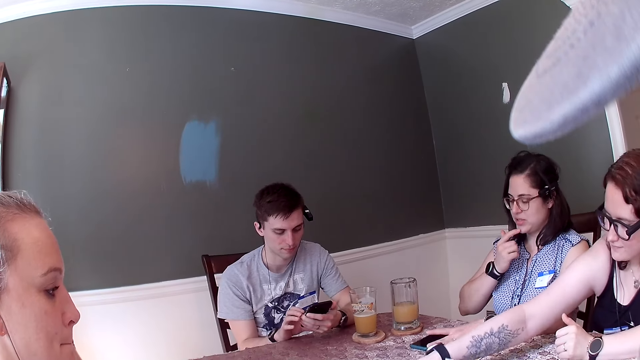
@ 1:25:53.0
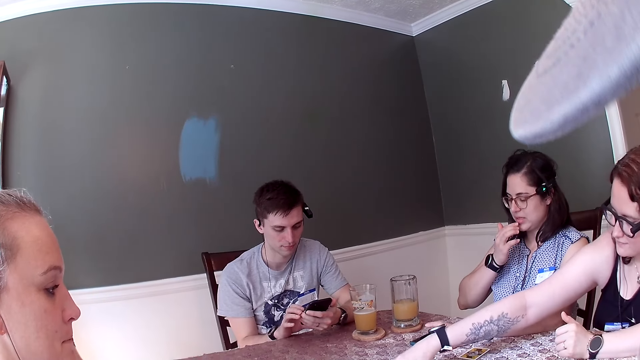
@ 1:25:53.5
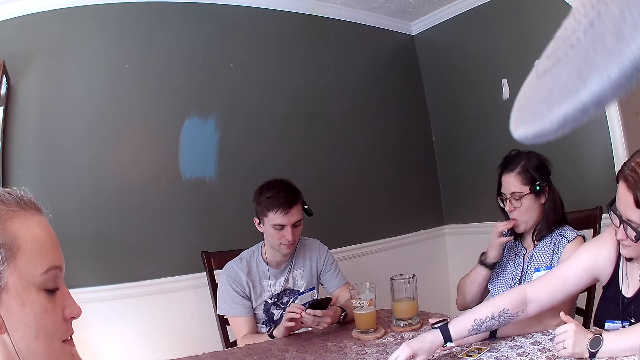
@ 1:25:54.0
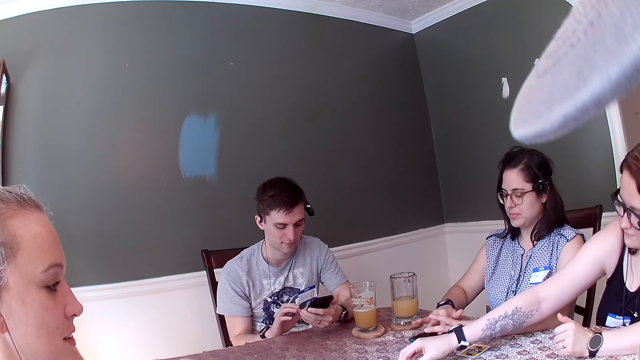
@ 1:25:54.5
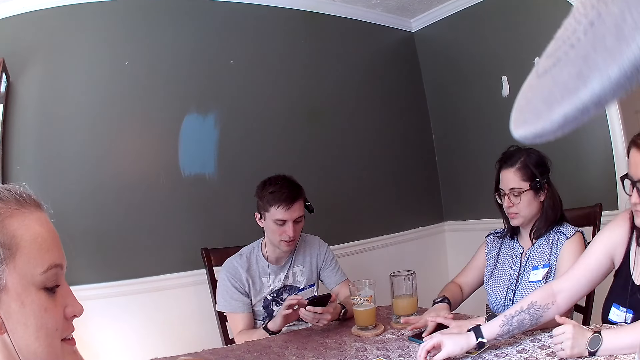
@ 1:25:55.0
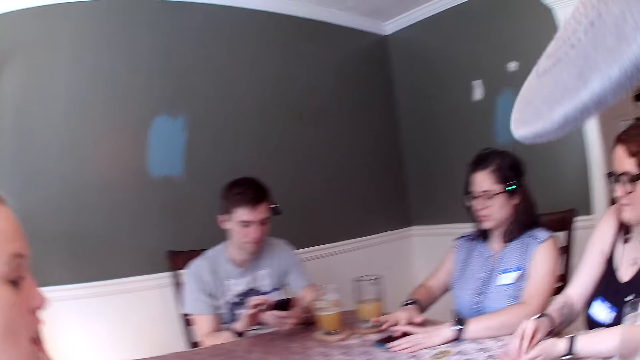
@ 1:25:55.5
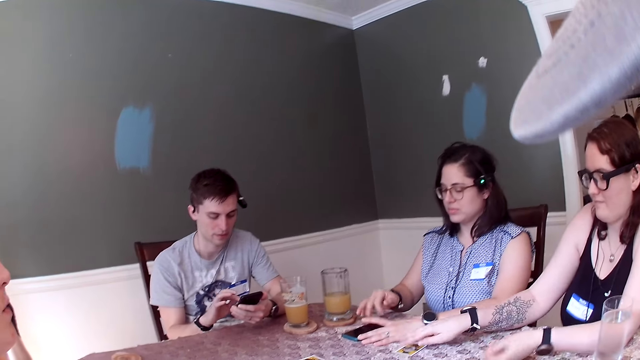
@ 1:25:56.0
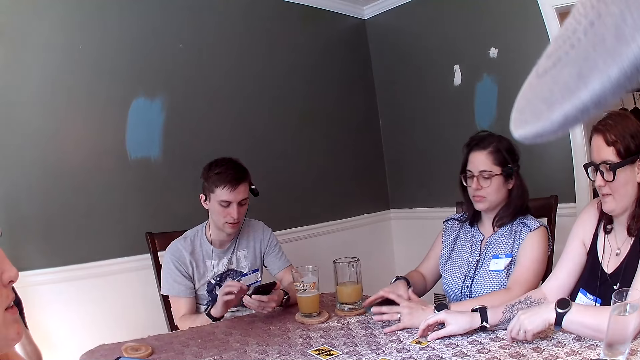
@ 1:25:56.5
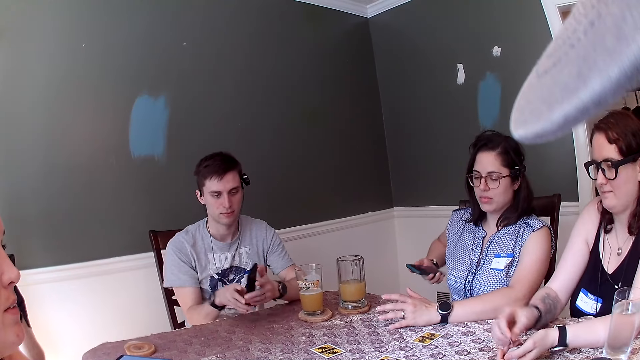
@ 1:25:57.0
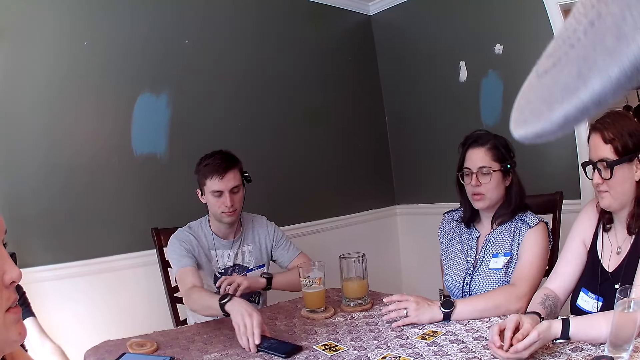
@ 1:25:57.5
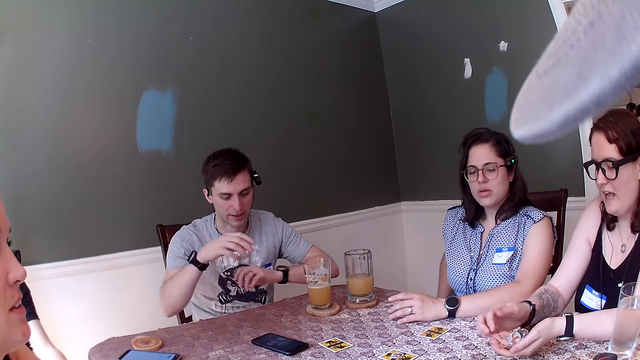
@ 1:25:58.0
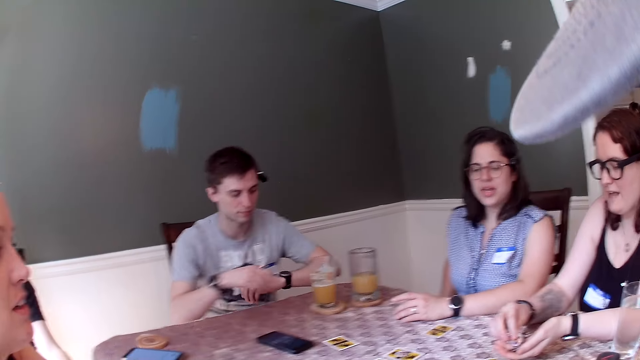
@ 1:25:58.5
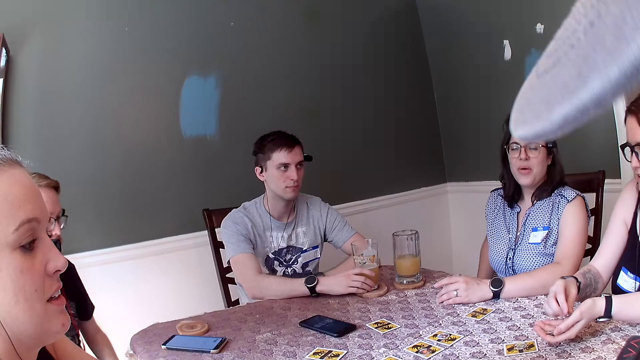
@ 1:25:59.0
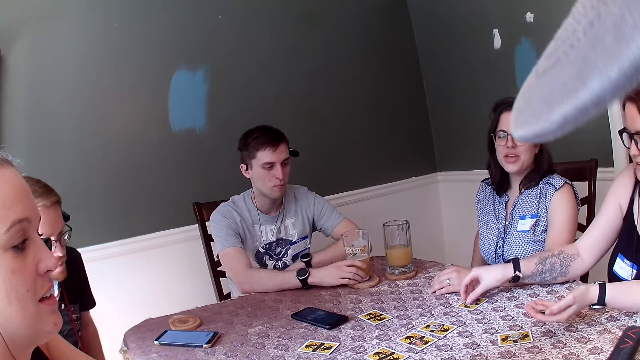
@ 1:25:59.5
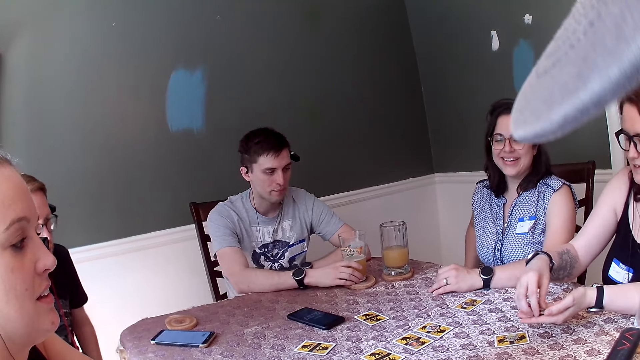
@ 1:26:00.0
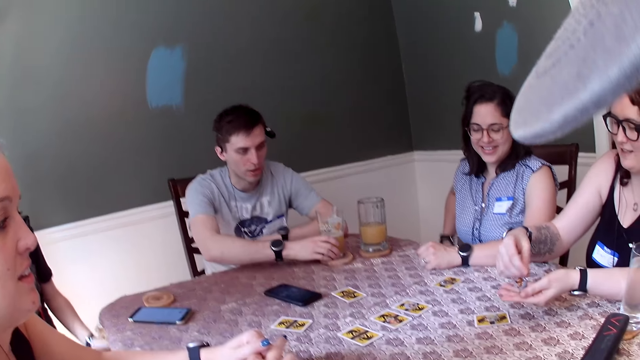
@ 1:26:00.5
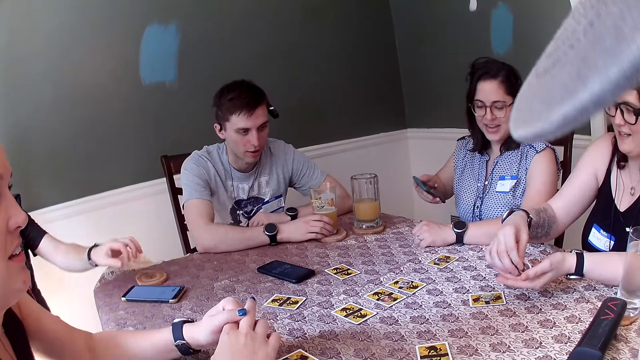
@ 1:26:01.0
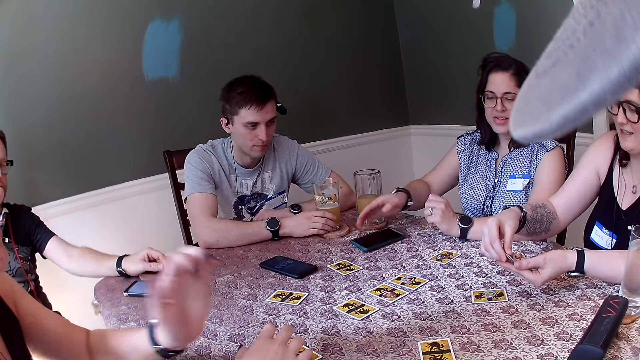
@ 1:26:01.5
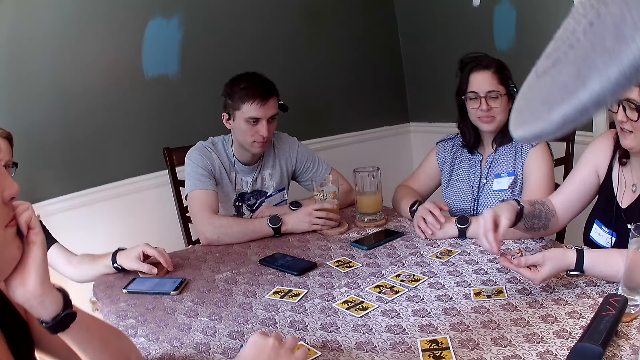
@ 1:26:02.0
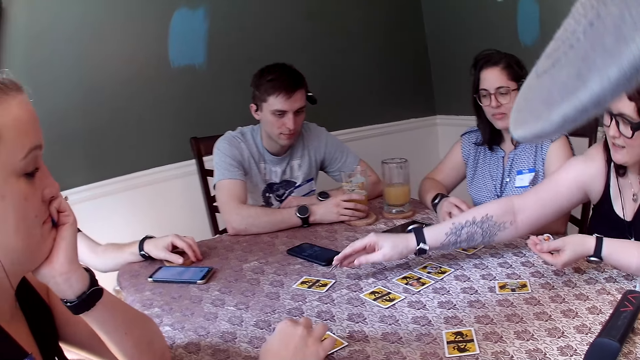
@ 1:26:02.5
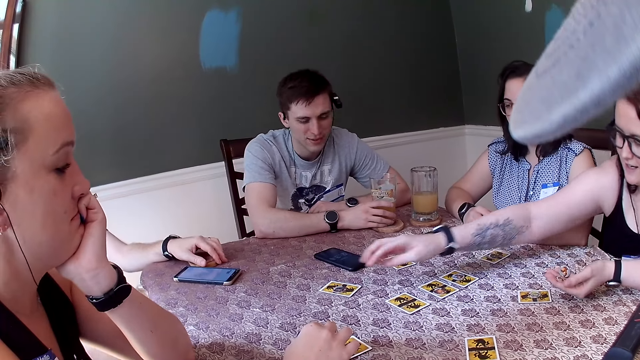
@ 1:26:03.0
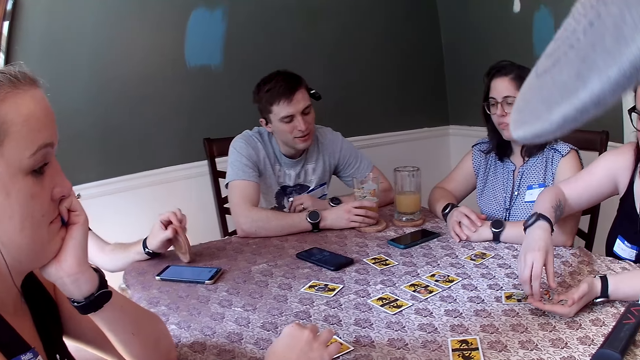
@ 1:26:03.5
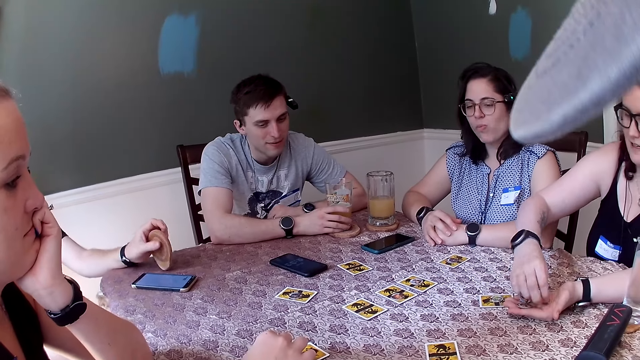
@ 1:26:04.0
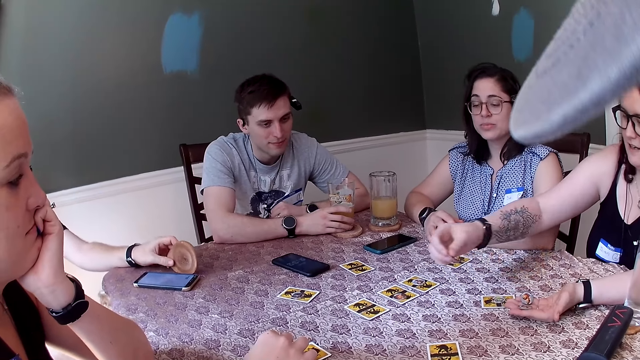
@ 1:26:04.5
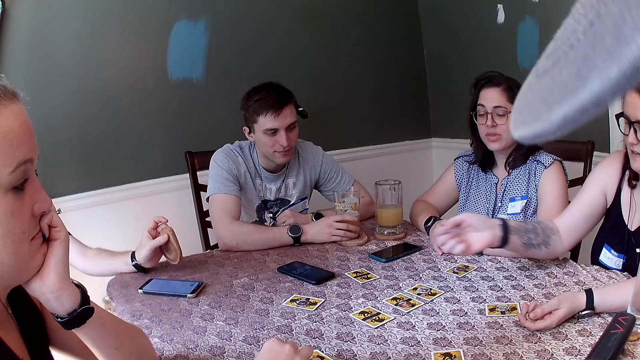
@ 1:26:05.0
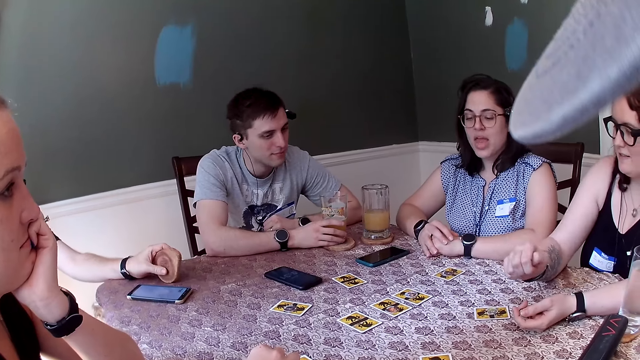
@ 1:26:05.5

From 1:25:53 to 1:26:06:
A woman operates the phone on the table with her hands. Another woman puts the card in her right hand on her left hand. The other woman picks a card from the table with her right hand. The first woman picks the phone from the table with her right hand. The other woman puts the card in her right hand on her left hand. A man drops the phone on the table with his right hand. The other woman picks a card from her left hand with her right hand, drops the card on a card on the table with her right hand, and adjusts cards in her left hand with her right hand. She picks a card from her left hand with her right hand and drops the card on a card on the table with her right hand. She picks a card from her left hand with her right hand.

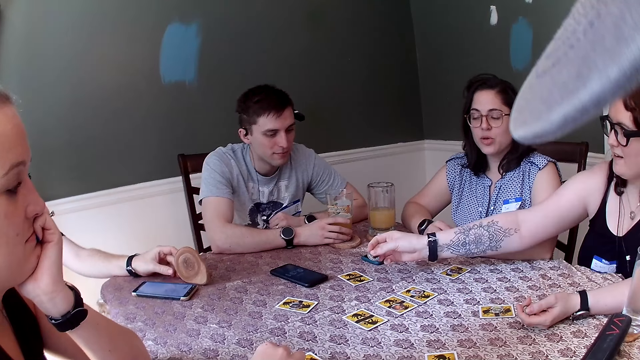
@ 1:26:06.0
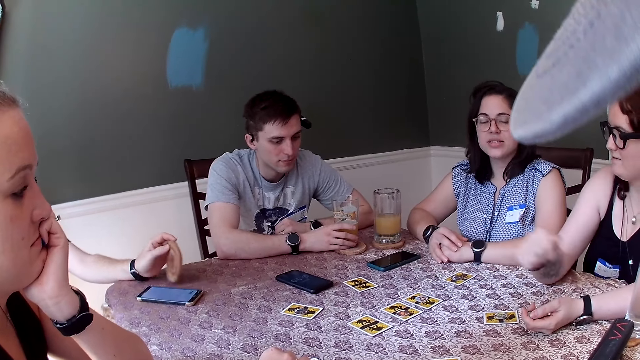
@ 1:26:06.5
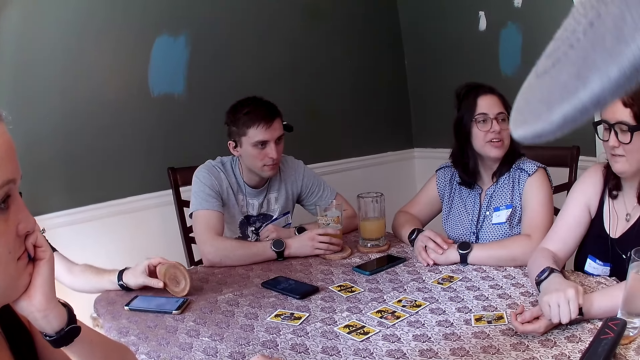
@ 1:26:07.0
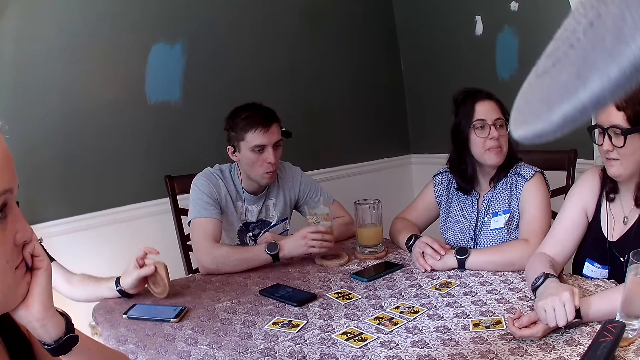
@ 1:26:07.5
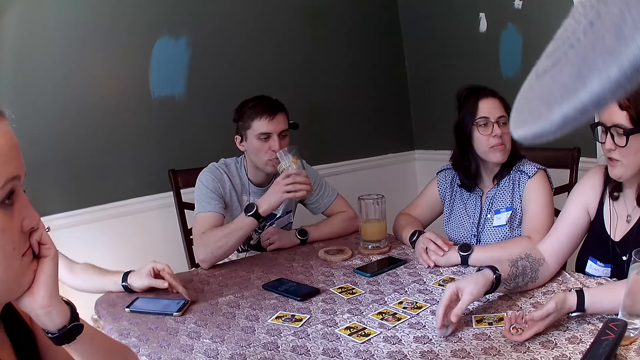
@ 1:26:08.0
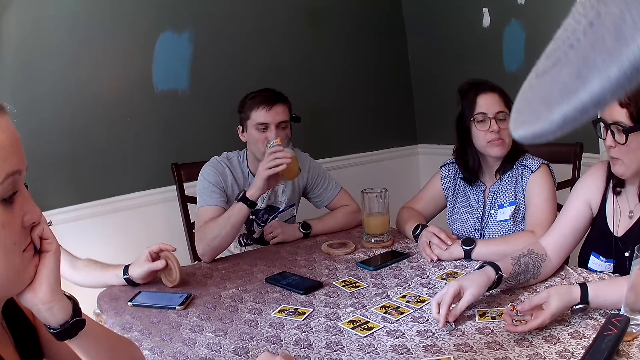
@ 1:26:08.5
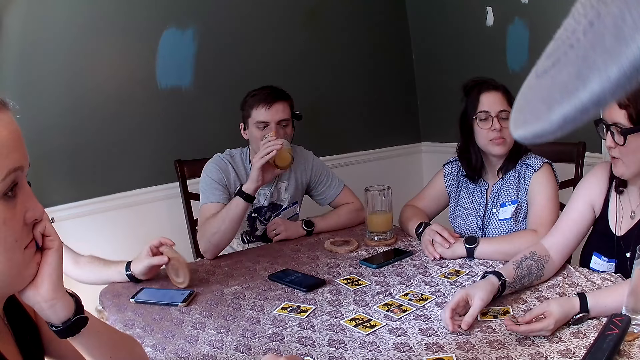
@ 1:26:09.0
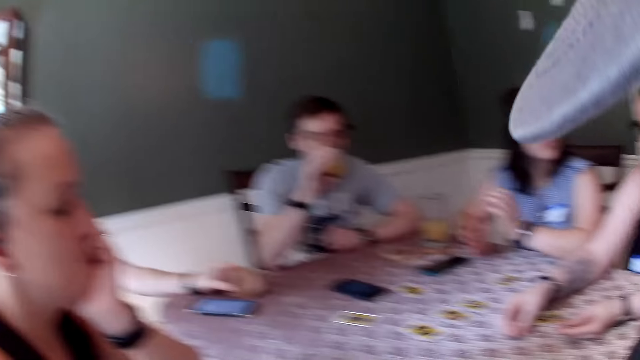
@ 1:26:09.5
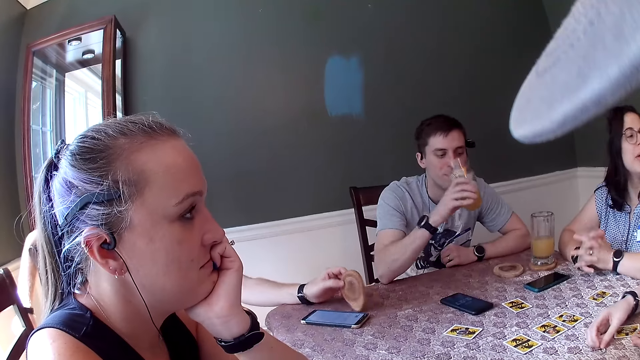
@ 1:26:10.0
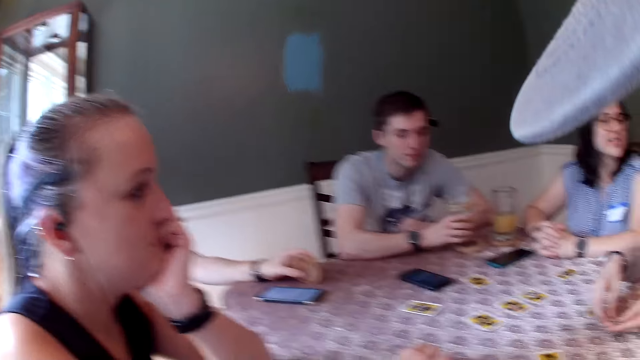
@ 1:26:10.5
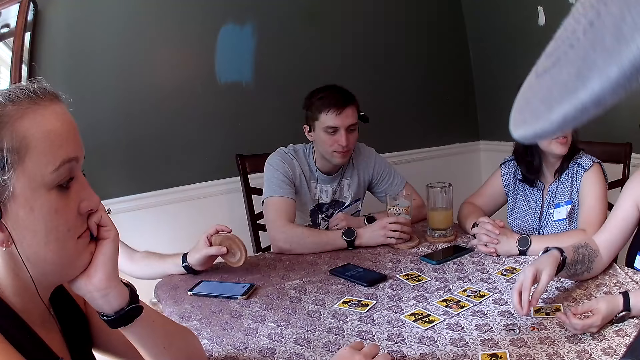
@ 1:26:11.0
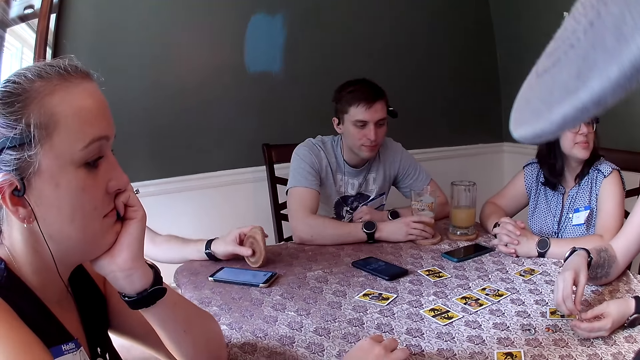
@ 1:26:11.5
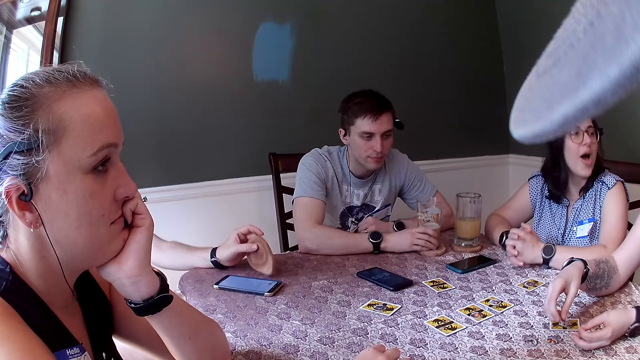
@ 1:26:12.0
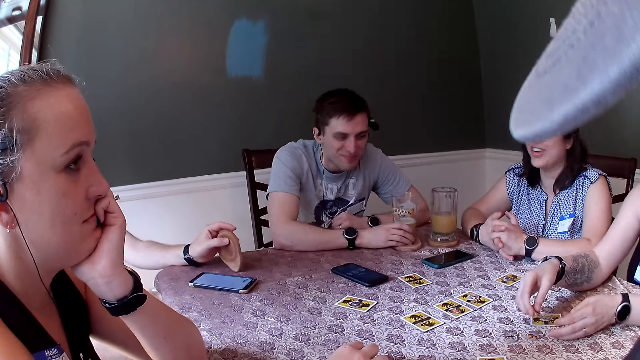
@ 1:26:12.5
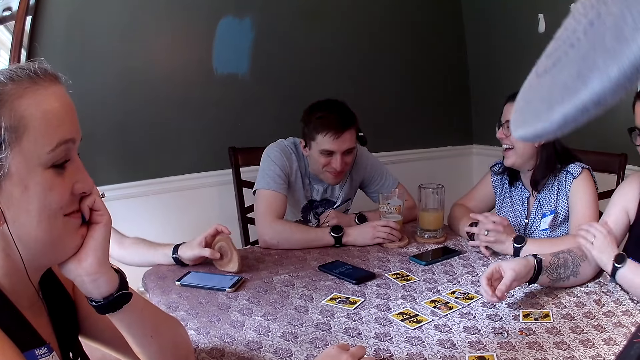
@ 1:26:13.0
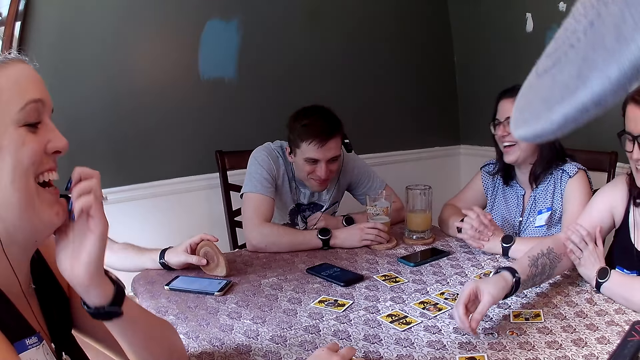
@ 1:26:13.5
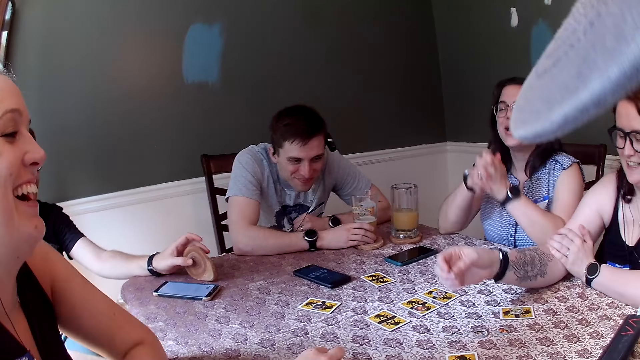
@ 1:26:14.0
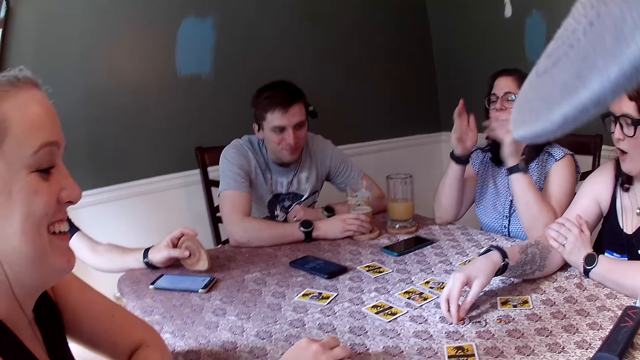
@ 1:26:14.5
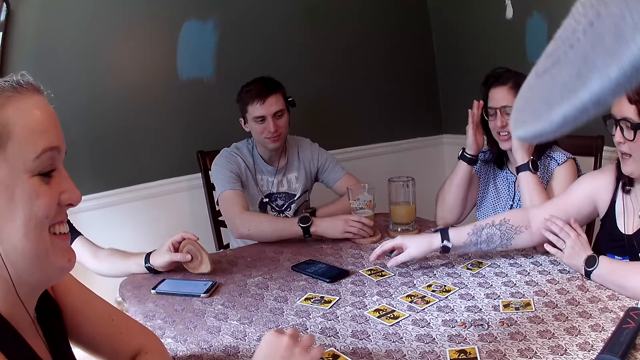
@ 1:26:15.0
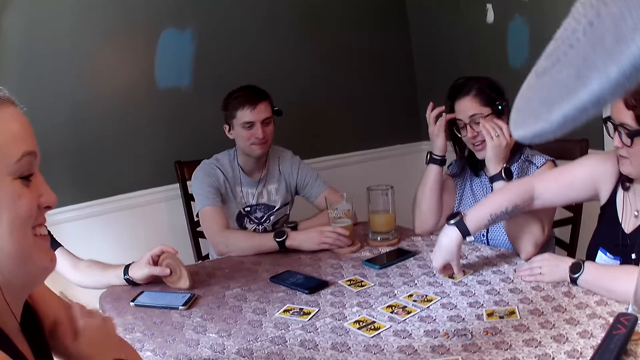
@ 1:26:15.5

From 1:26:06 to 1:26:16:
A man picks up a glass cup of juice from the table with his right hand. He drops the glass cup on the table with his right hand. A woman drops a card on the table with her right hand. She does so again.
